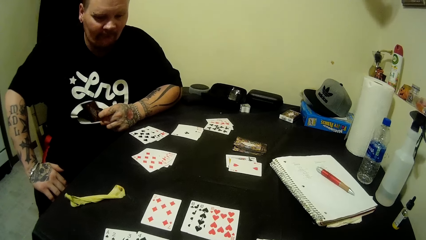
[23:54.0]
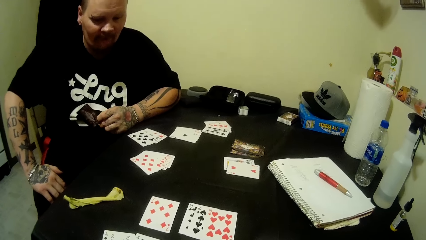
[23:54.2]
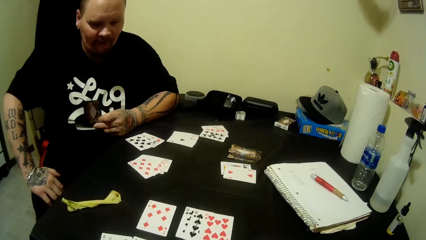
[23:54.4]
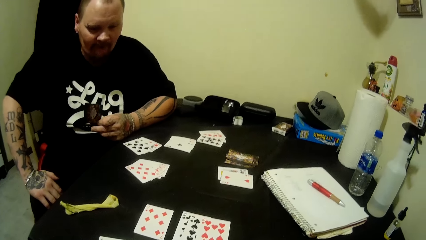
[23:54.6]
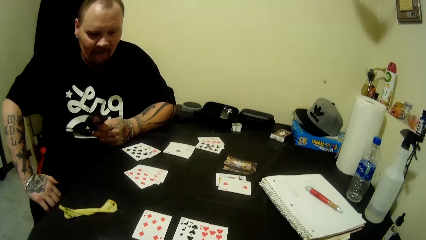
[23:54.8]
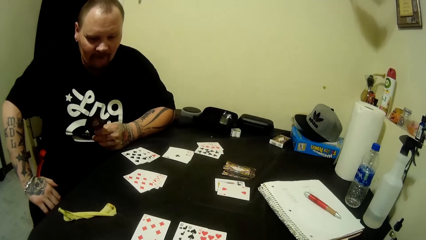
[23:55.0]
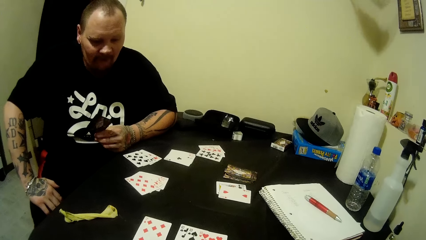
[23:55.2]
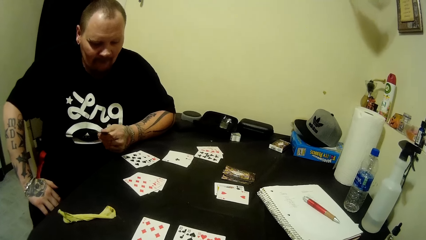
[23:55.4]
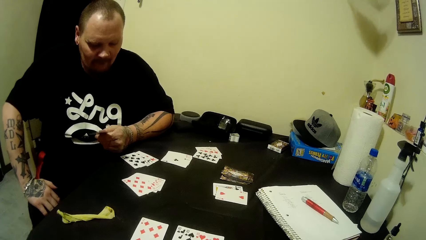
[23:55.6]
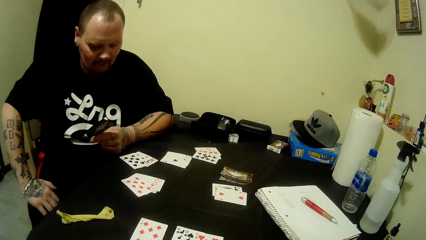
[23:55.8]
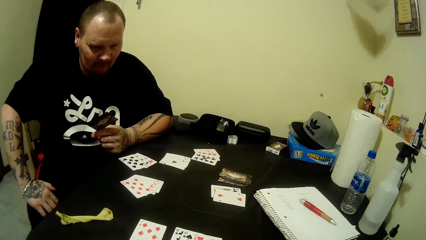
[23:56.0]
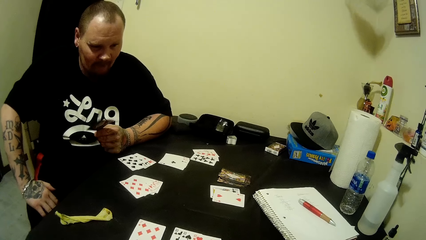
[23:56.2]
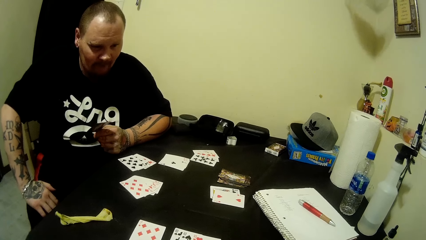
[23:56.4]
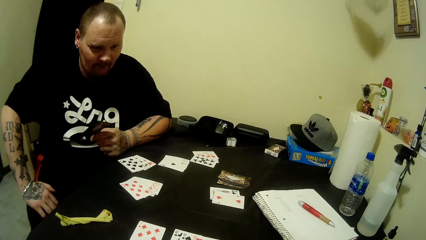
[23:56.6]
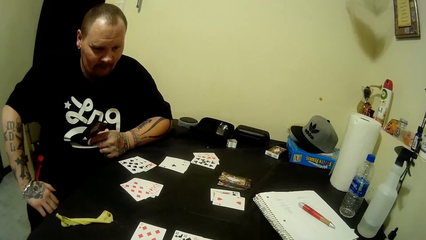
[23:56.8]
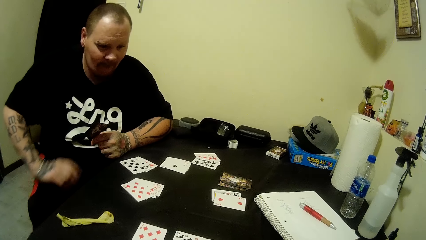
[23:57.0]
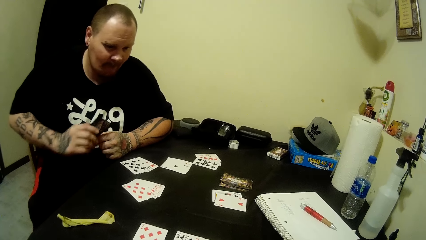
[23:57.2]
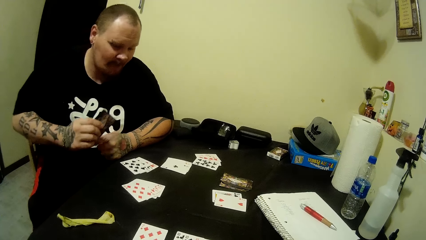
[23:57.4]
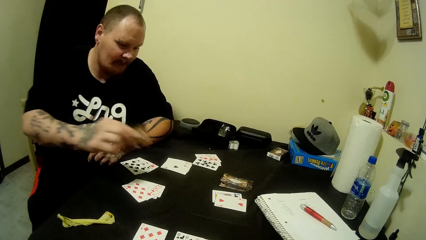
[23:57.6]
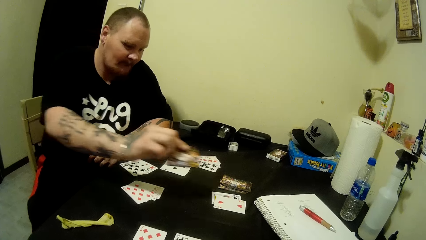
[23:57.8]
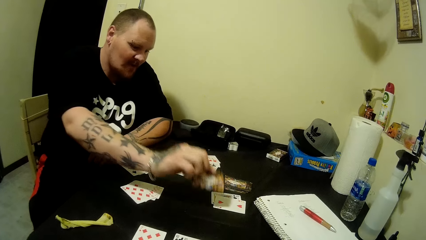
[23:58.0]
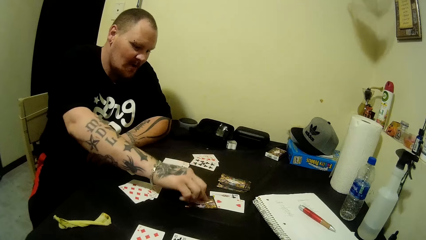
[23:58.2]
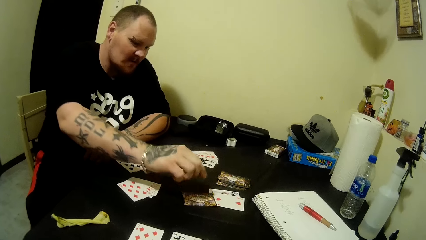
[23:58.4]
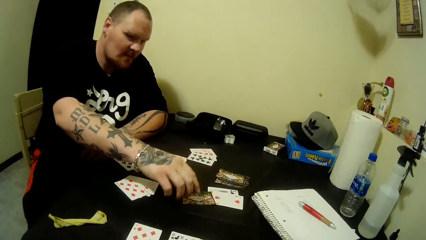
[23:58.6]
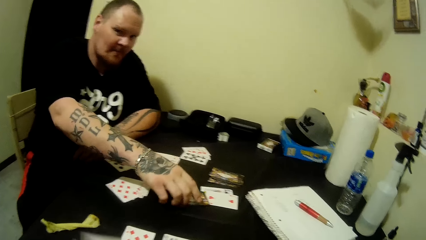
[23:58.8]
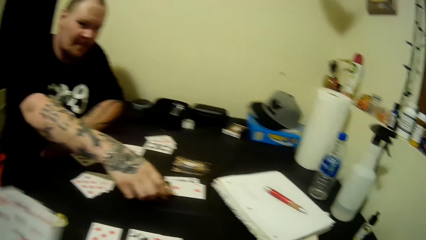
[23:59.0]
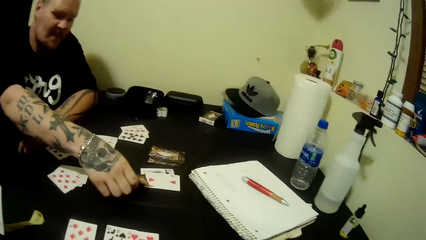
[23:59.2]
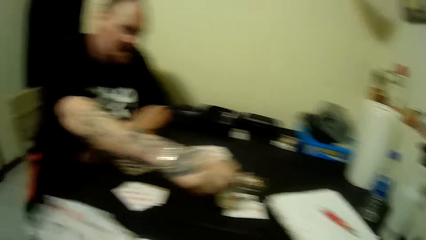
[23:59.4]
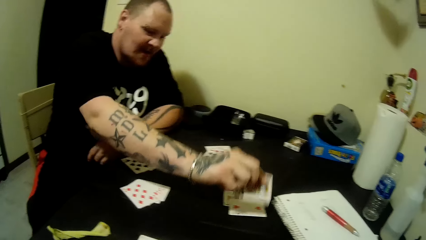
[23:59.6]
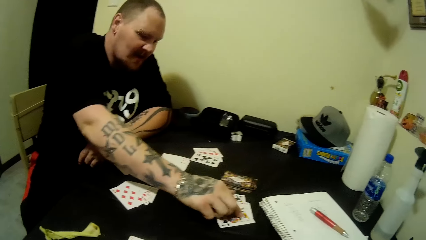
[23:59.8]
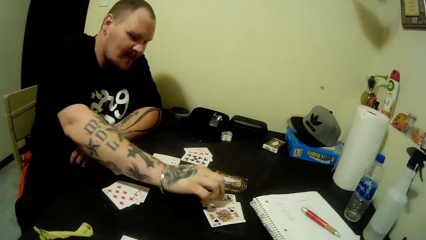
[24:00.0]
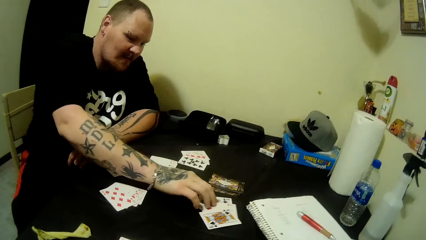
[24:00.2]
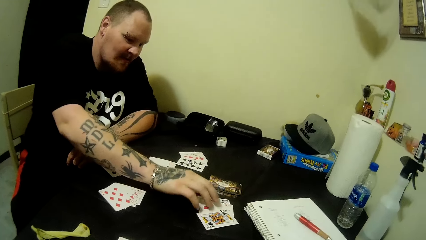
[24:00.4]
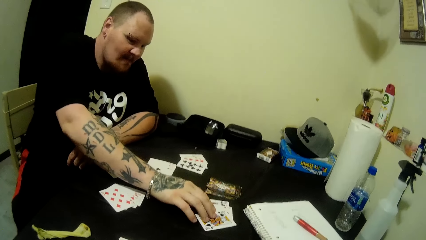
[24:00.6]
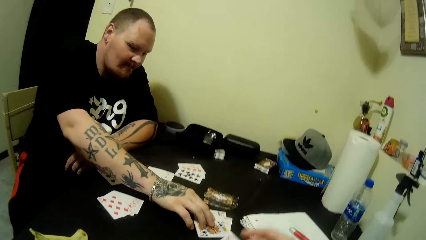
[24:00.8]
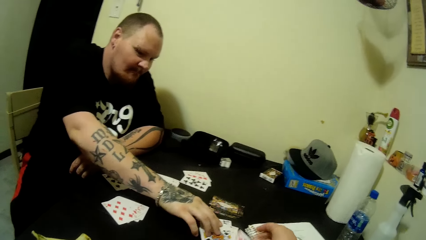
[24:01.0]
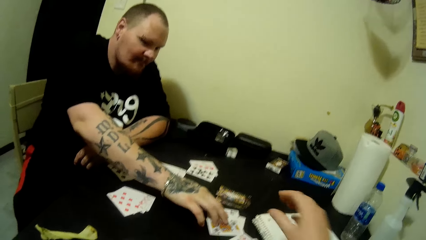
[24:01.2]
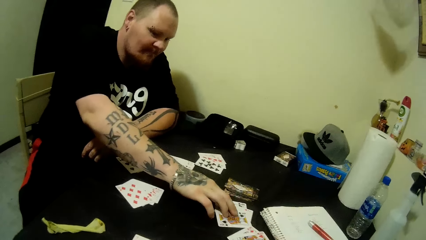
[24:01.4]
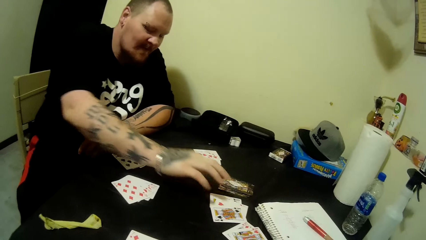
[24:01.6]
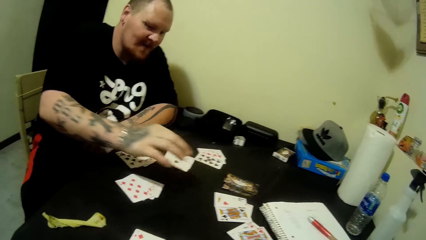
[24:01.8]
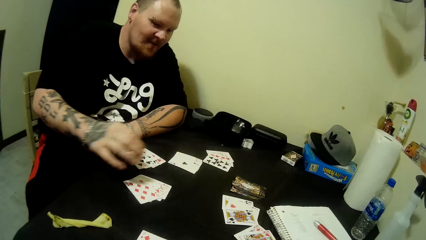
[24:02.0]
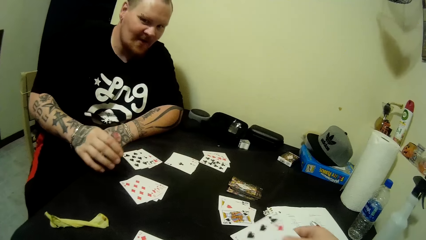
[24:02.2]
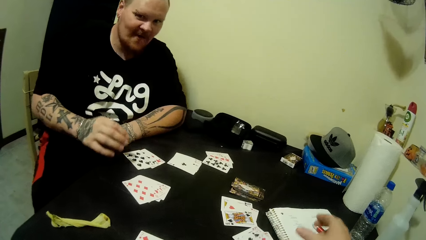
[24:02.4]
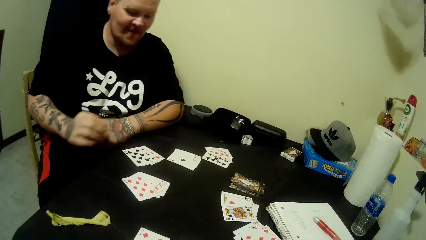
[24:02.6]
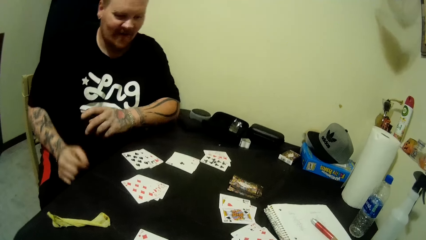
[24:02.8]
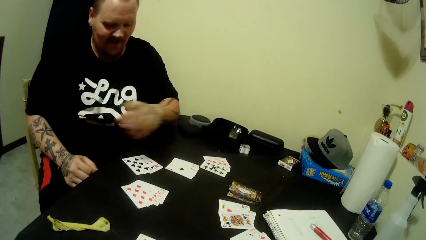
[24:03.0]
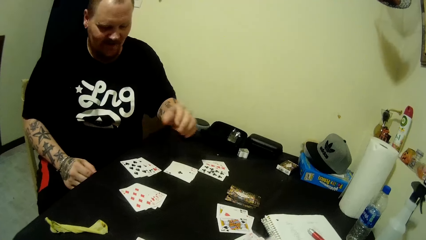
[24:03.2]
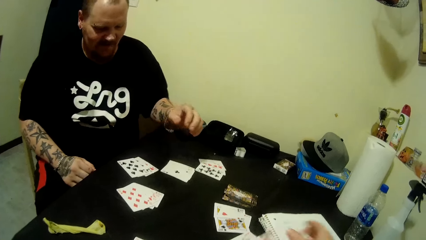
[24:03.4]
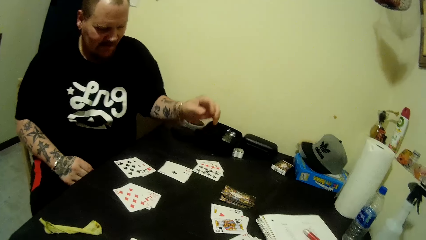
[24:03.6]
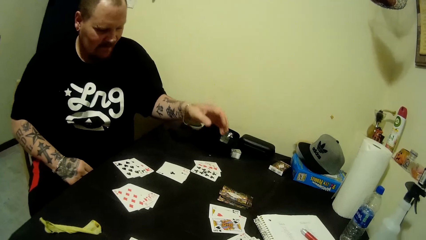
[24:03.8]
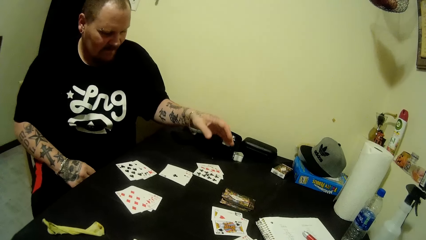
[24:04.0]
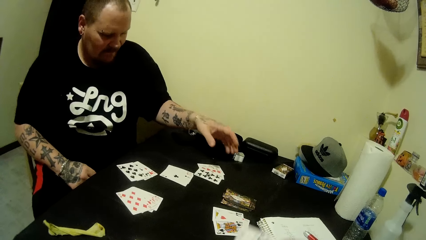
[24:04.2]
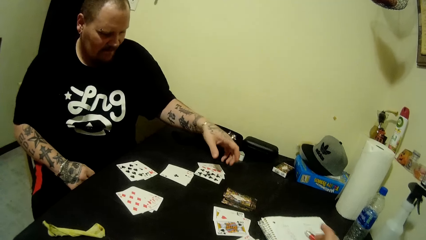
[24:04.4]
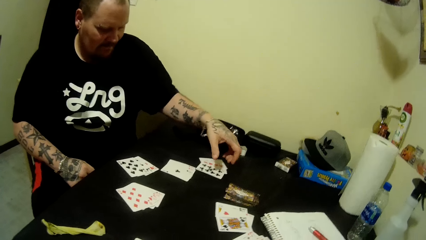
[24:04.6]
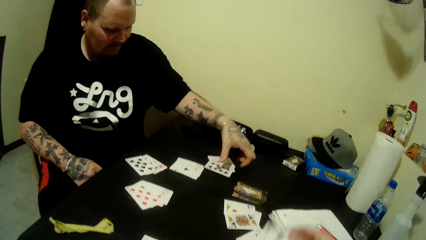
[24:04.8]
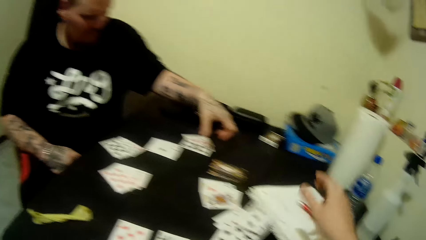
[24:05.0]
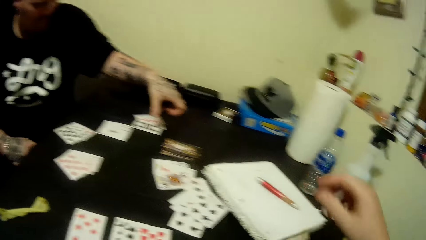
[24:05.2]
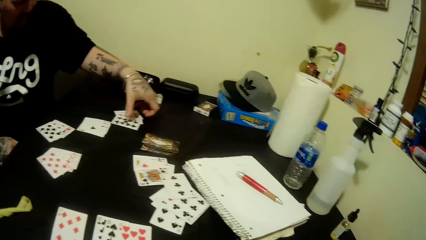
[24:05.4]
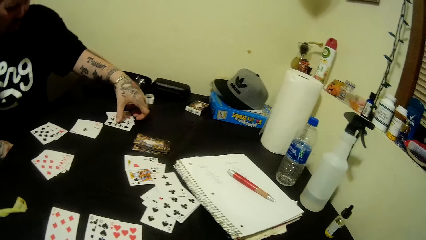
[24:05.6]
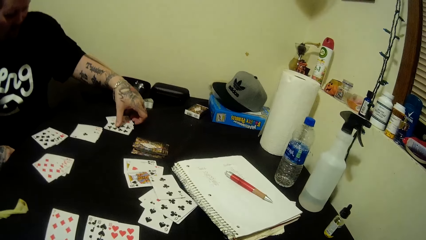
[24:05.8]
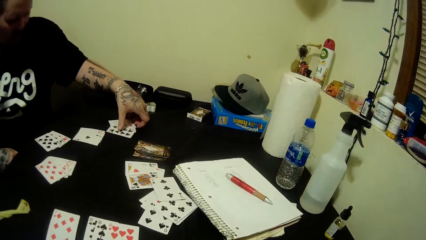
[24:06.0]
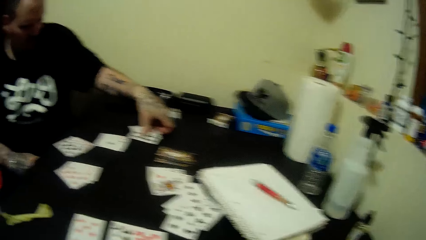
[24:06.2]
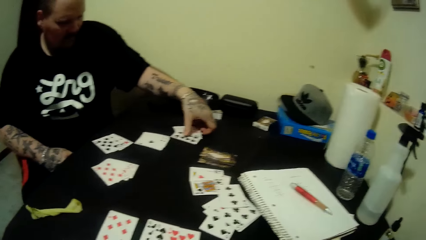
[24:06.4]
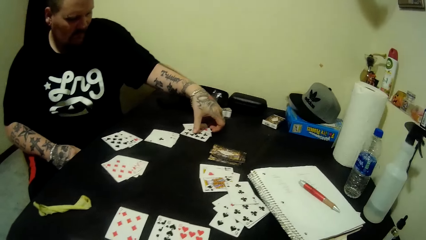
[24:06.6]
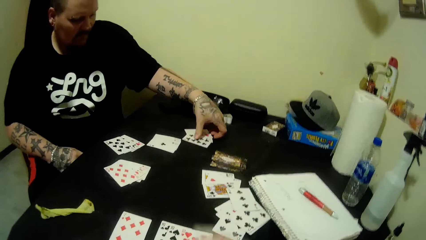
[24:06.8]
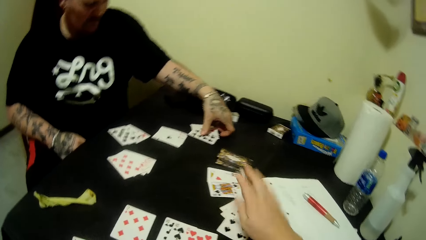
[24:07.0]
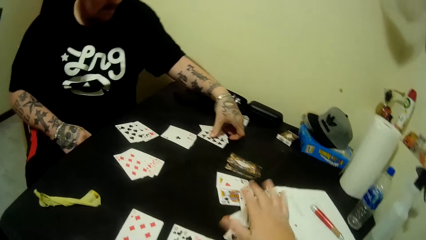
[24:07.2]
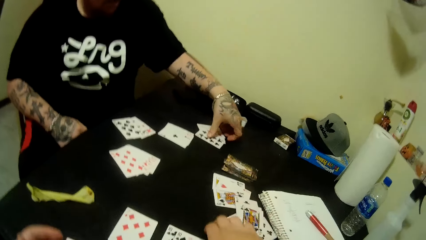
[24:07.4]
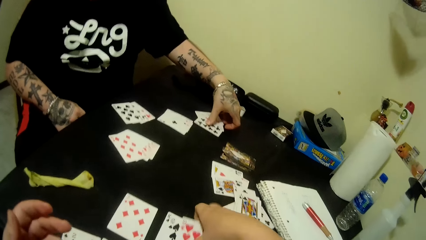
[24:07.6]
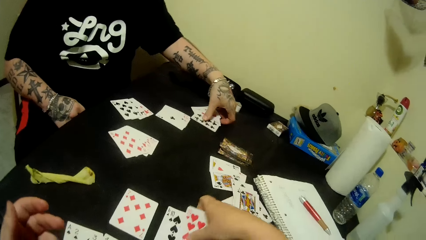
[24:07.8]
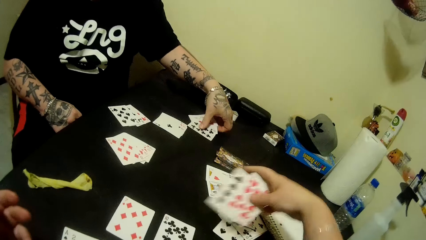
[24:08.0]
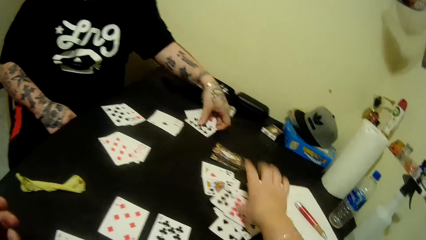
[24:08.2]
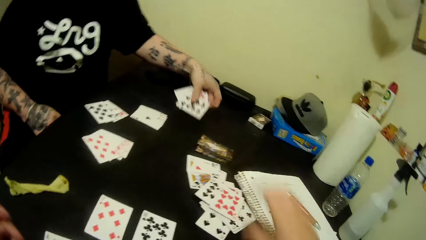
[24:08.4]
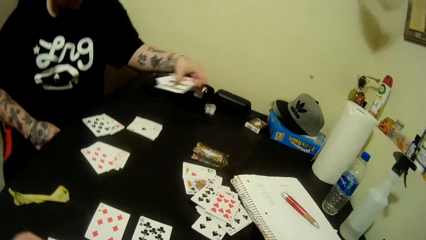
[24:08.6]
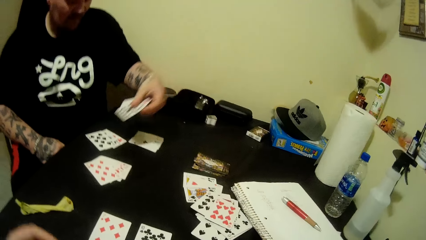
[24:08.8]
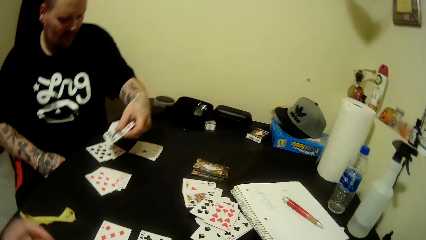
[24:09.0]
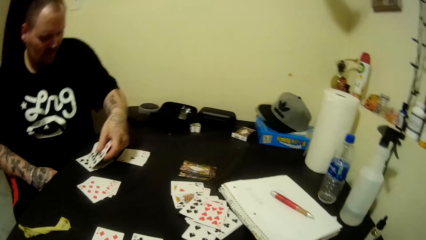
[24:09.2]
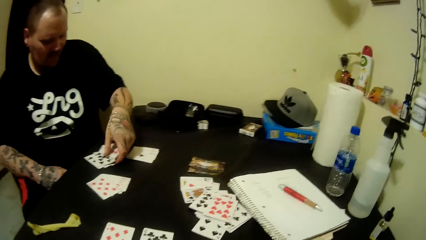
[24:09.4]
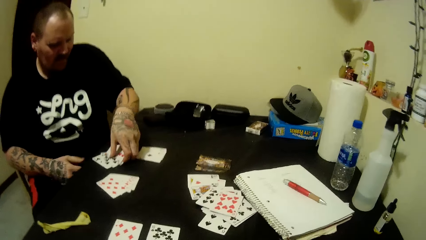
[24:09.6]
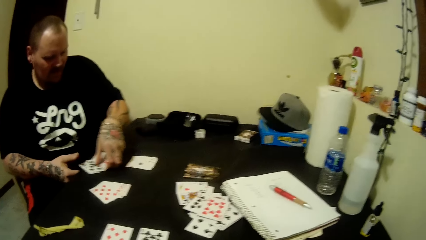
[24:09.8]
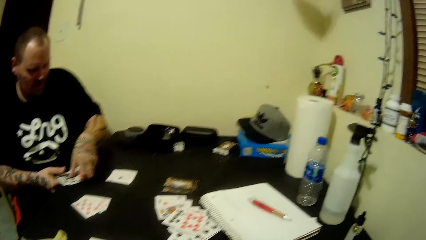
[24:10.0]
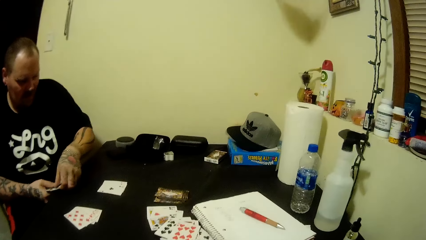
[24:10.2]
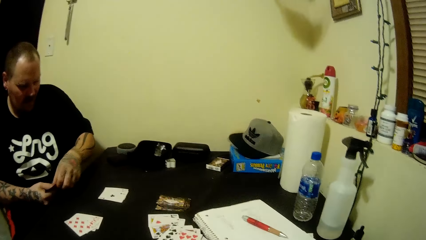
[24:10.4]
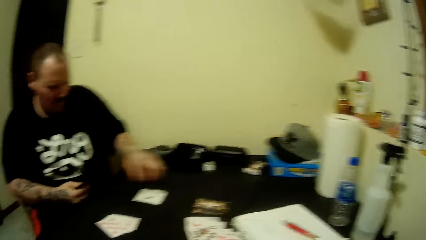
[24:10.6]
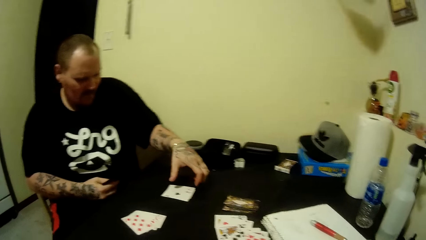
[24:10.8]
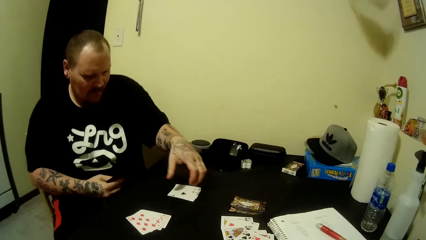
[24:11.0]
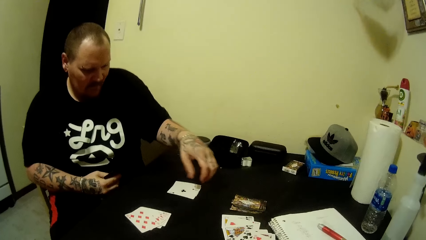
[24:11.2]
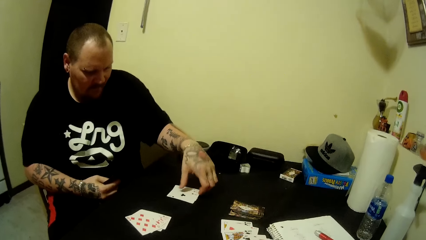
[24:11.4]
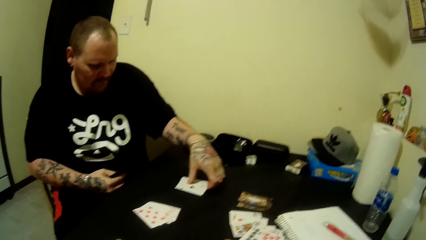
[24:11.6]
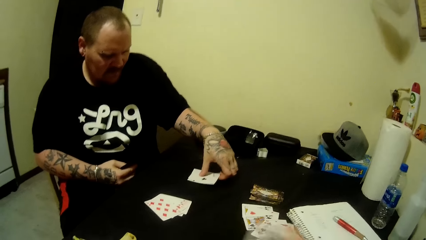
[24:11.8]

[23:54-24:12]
A man passes the card to his right hand. He drops the card in his right hand on the table and turns the card on the table. He adjusts the cards on the table. The camera wearer drops a card on the table with his right hand. He does so repeatedly. The man collects the cards from the table. The camera wearer picks cards from the table with his right hand and drops the card in his right hand on the table. The man picks cards from the table with his left hand, drops the cards in his left hand on the table, and pushes the cards on the table into his right hand with his left hand.
